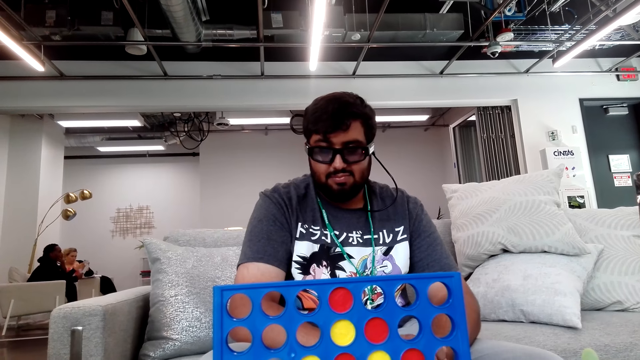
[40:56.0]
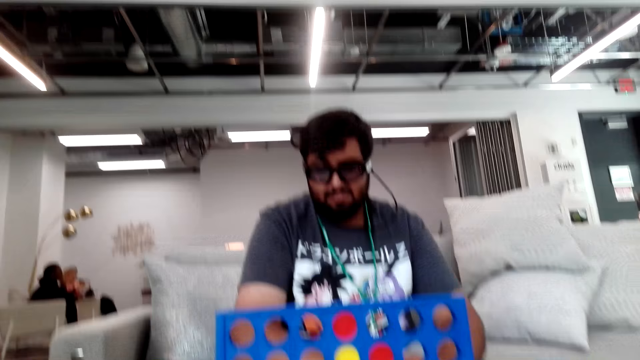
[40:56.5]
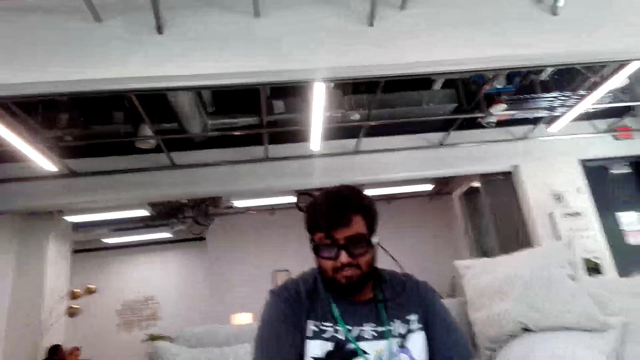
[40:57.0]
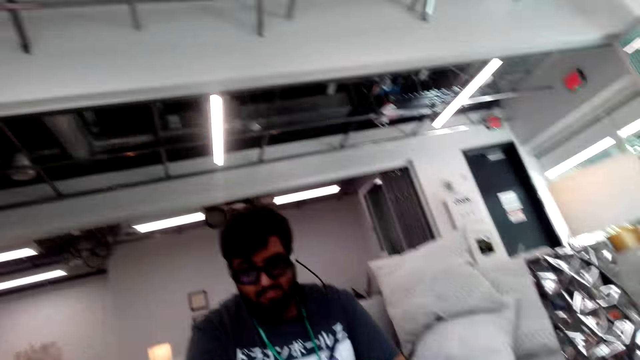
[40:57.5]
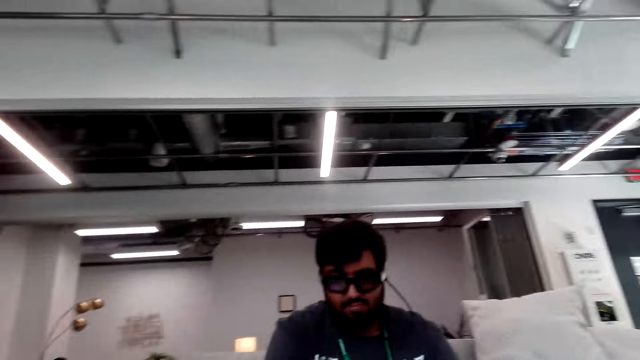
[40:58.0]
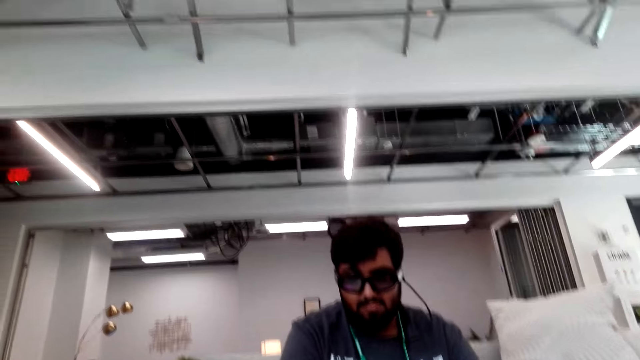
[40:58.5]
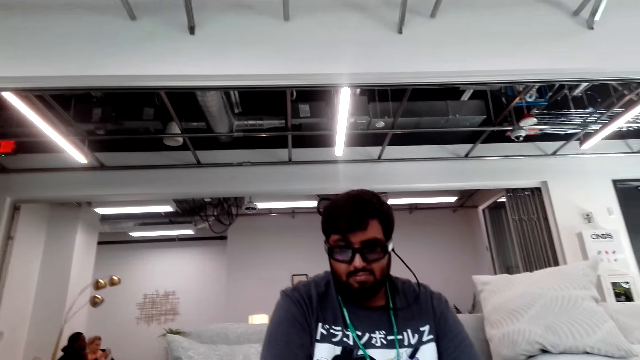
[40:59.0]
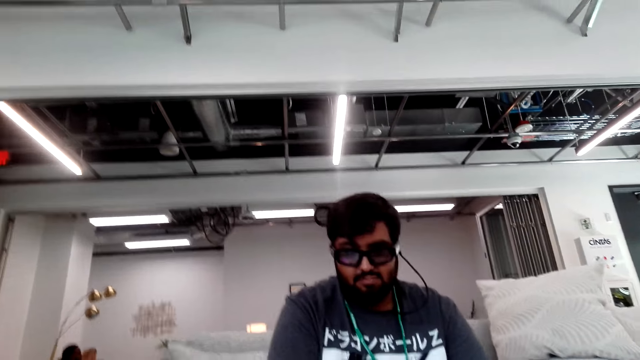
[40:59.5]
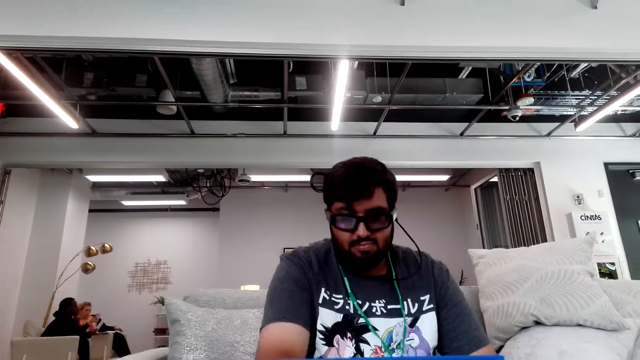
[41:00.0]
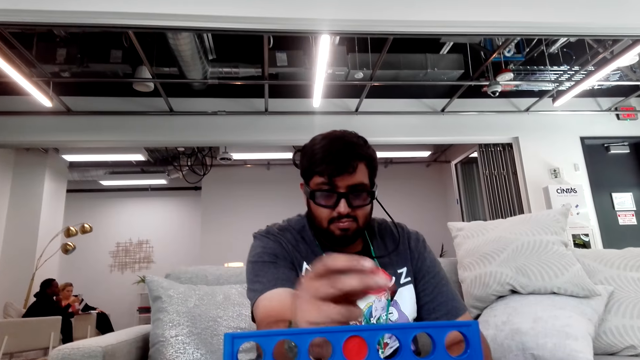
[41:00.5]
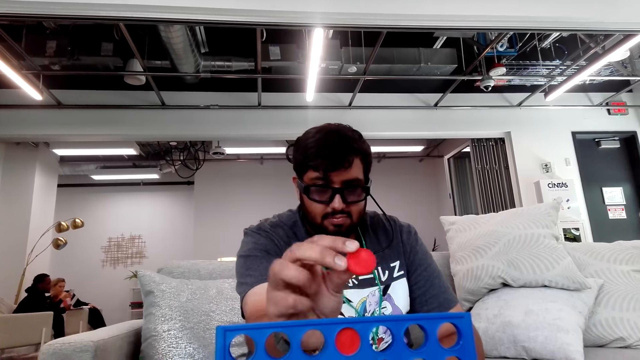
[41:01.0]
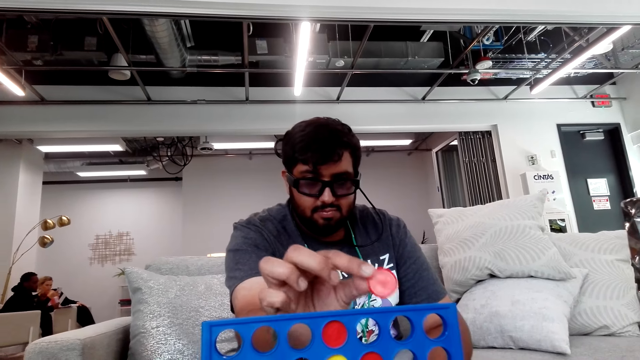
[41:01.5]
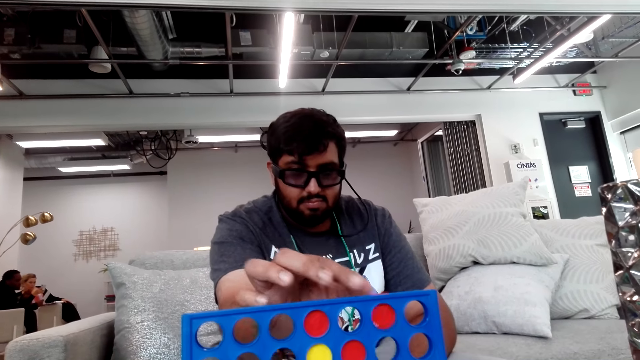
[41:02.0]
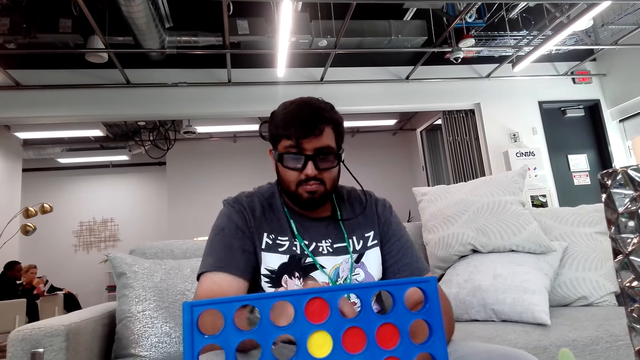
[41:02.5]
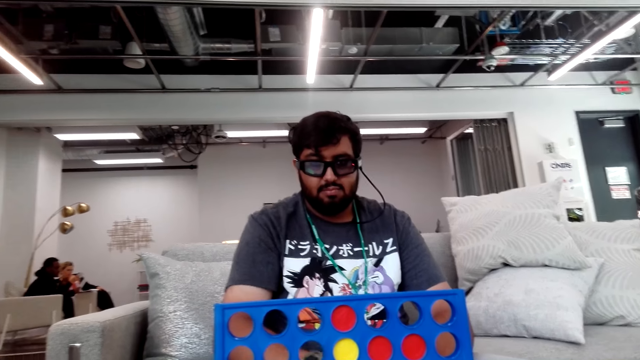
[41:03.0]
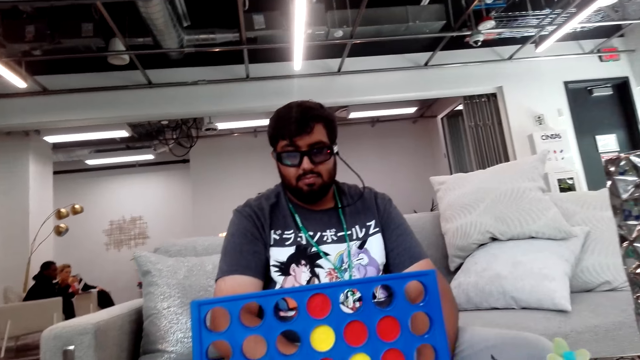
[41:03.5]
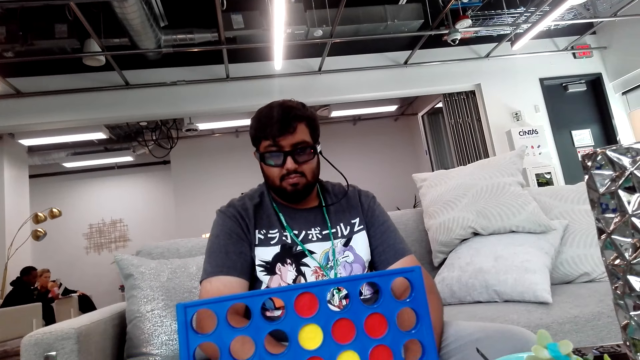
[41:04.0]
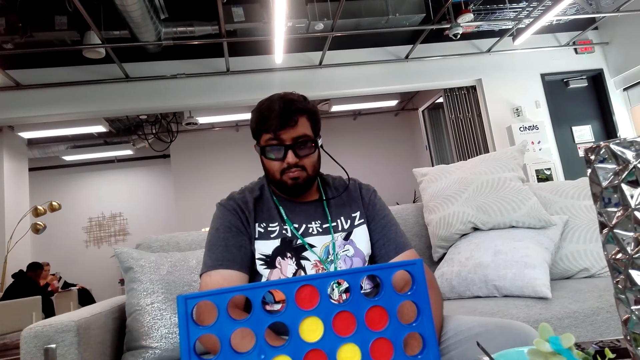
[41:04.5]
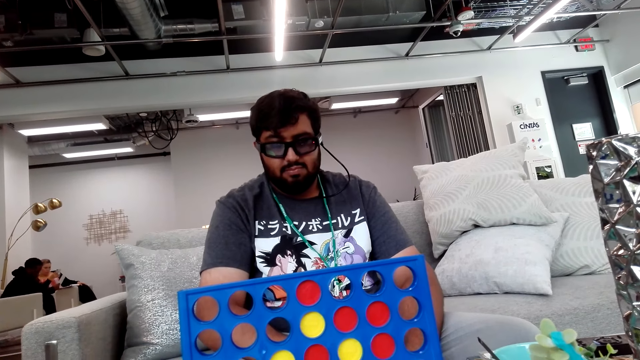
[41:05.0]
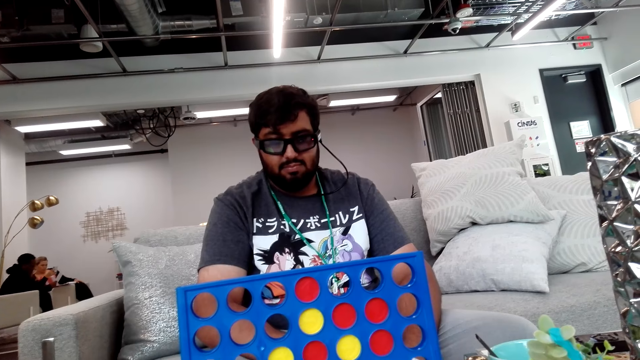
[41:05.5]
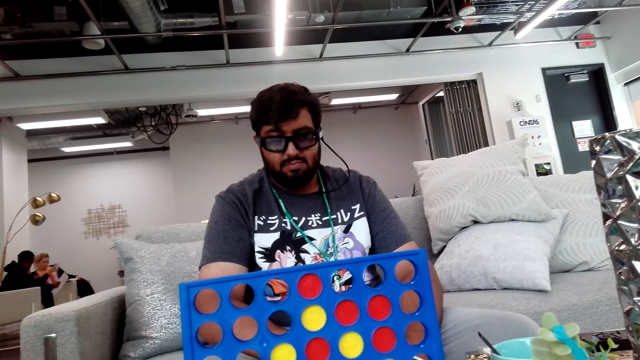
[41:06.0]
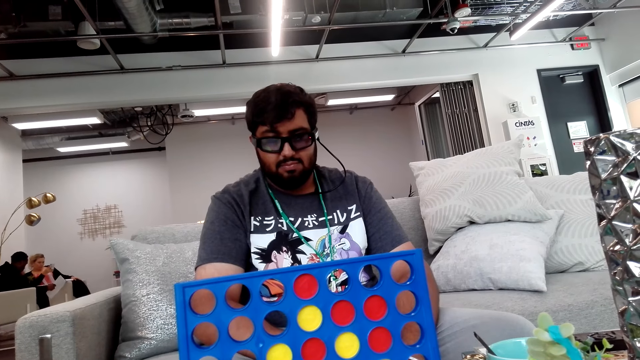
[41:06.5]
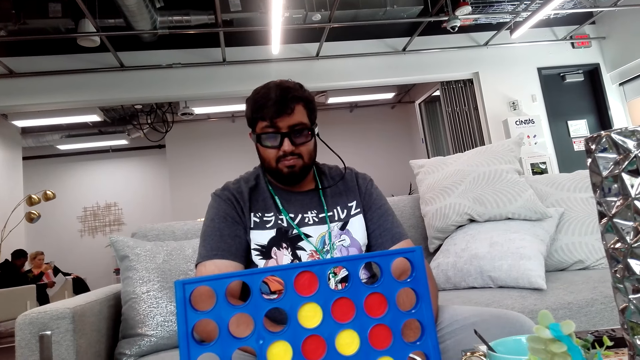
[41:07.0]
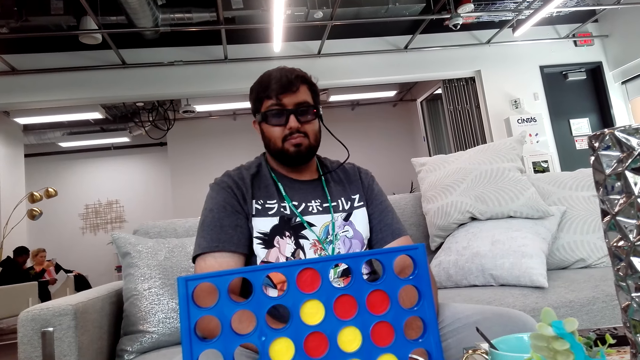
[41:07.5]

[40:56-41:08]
A person picks up the disk. The camera wearer looks around. The person puts a chip in the Connect 4 board.

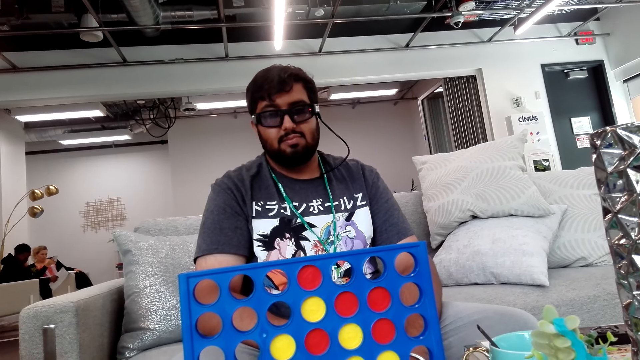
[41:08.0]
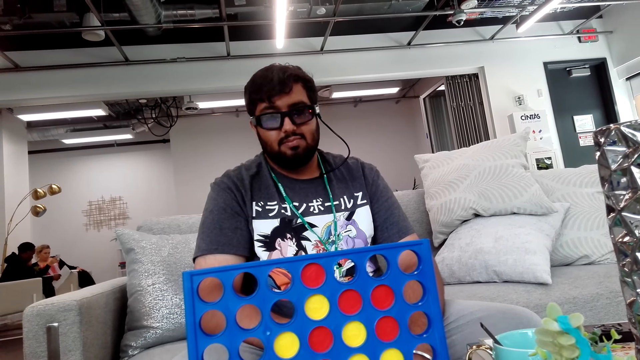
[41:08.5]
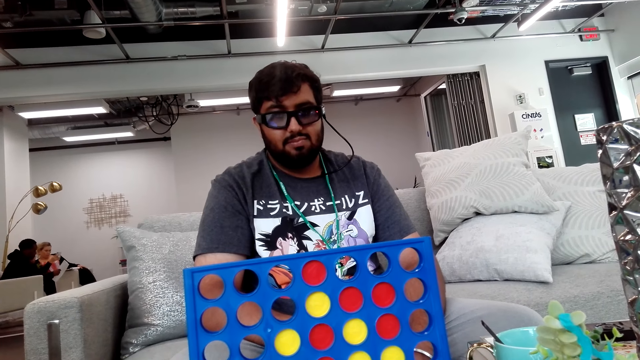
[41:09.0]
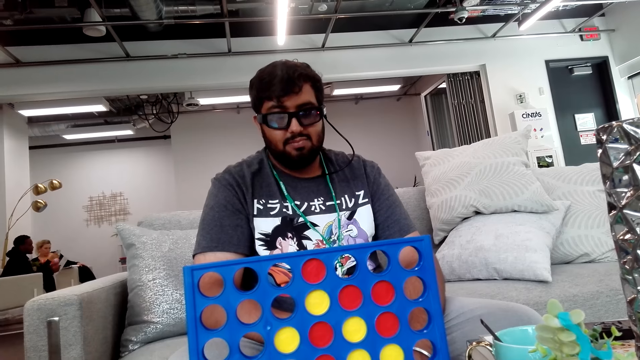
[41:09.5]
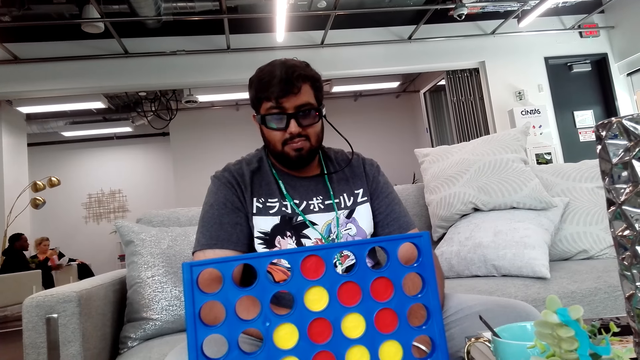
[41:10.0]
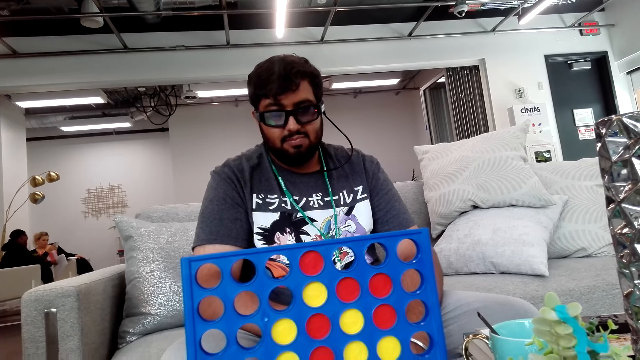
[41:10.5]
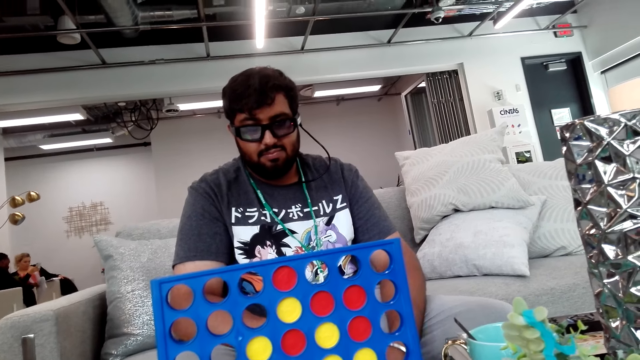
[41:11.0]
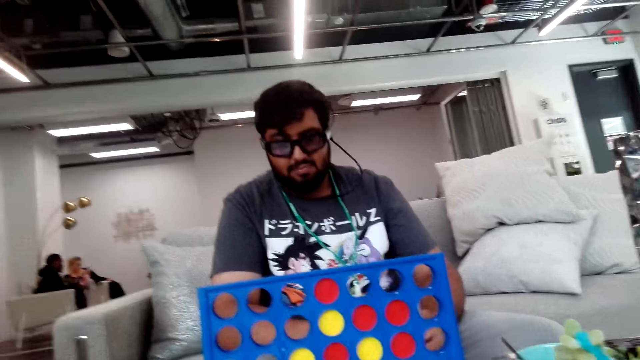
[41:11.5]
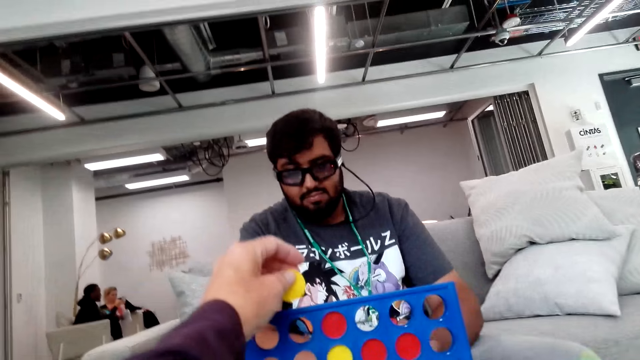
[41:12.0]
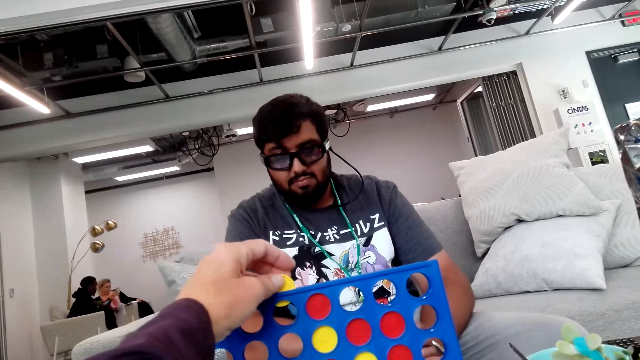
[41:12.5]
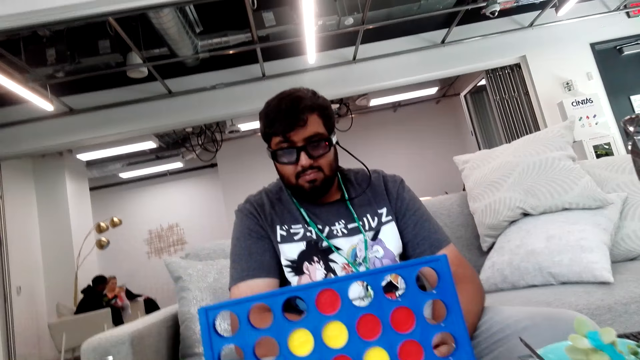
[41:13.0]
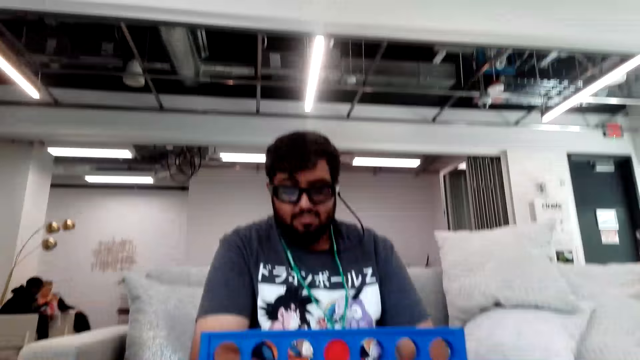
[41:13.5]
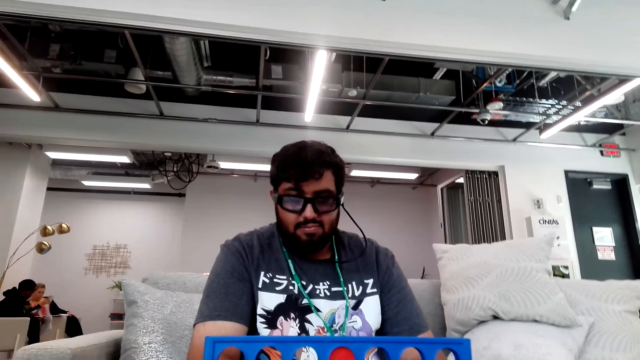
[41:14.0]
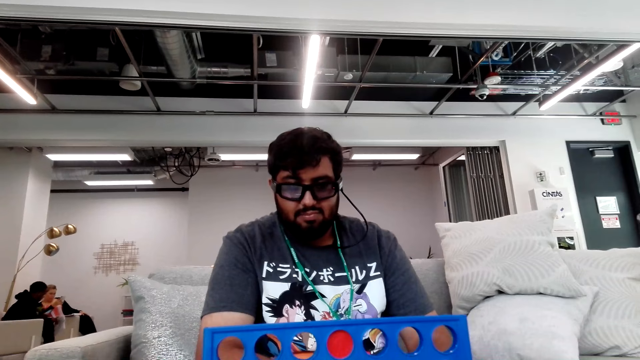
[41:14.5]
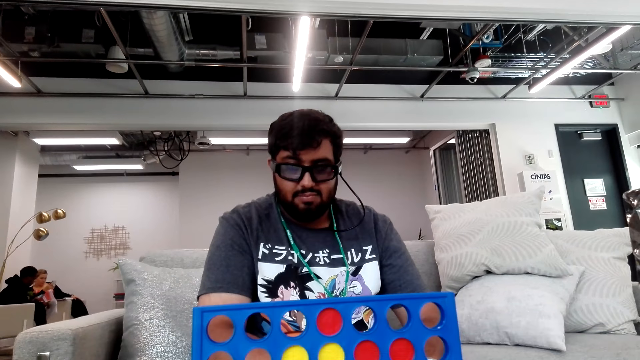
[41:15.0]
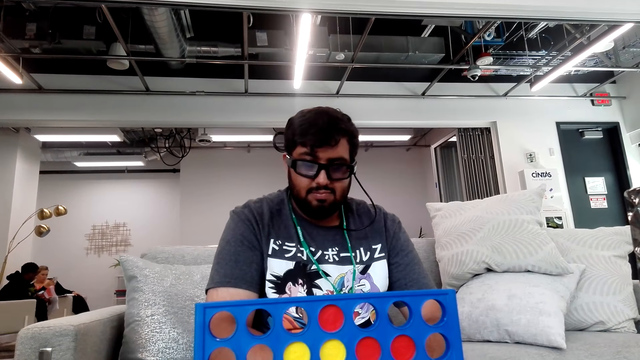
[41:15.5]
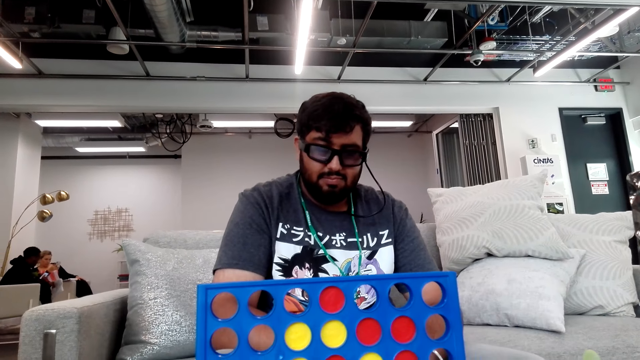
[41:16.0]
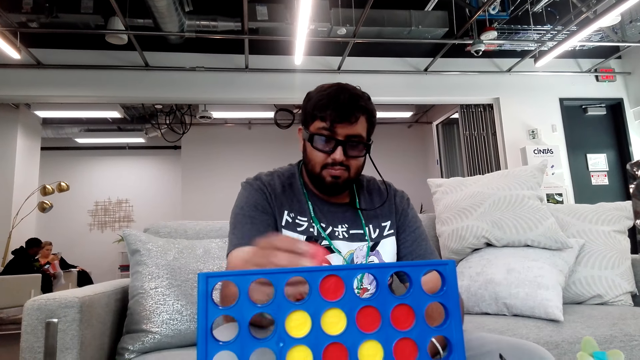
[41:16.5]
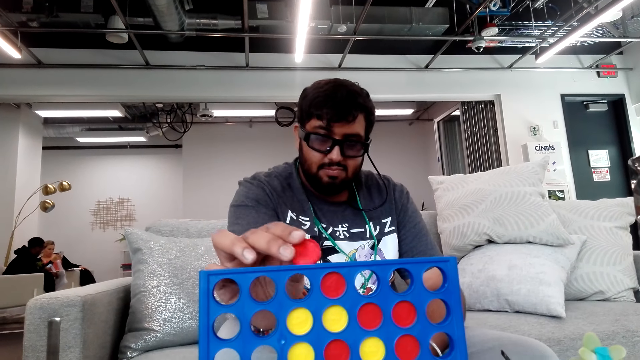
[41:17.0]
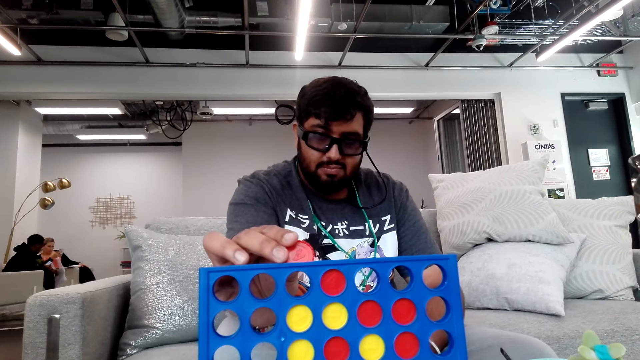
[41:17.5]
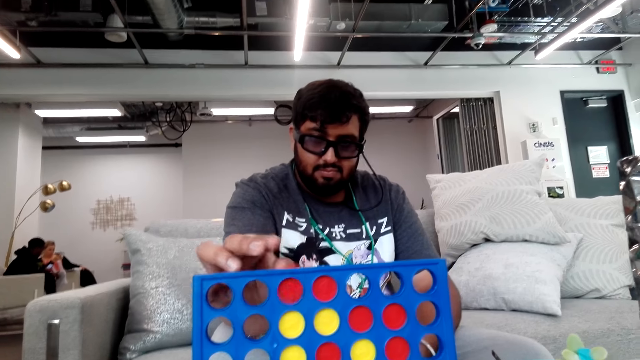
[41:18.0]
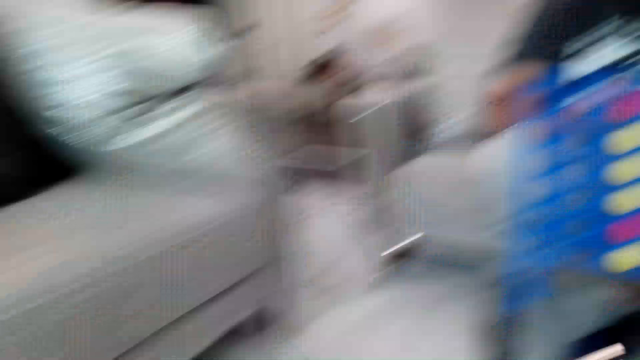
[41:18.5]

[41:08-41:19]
The camera wearer puts a chip in the Connect 4 board. A person puts a chip in the Connect 4 board.
